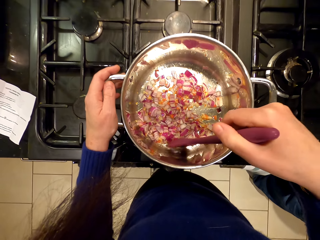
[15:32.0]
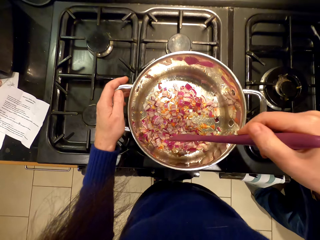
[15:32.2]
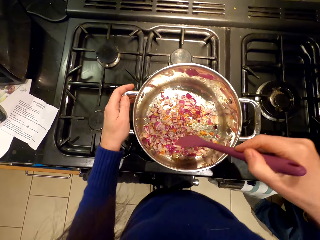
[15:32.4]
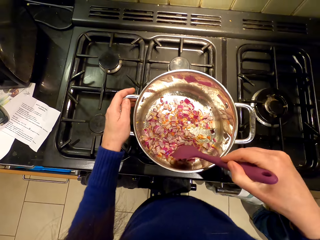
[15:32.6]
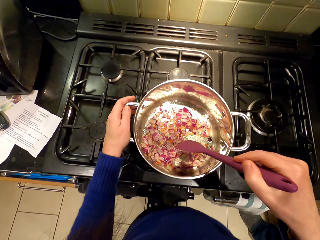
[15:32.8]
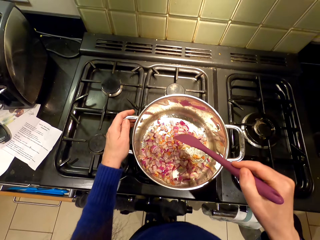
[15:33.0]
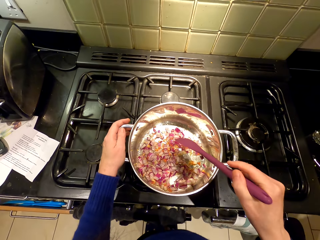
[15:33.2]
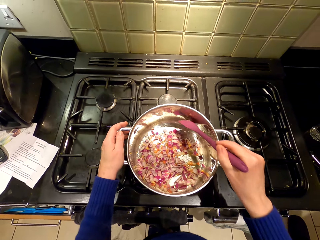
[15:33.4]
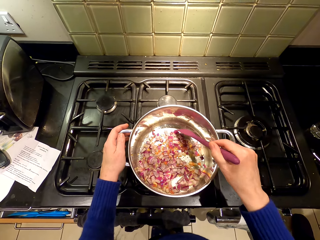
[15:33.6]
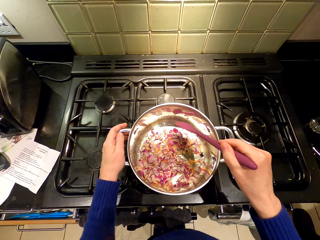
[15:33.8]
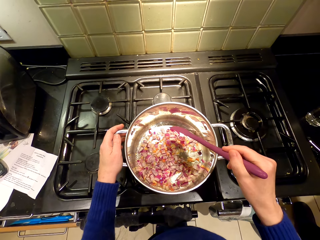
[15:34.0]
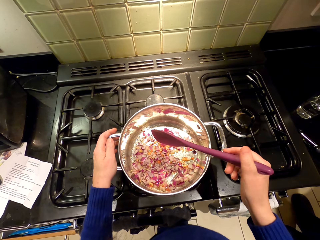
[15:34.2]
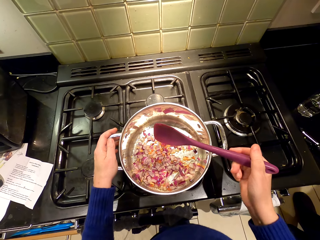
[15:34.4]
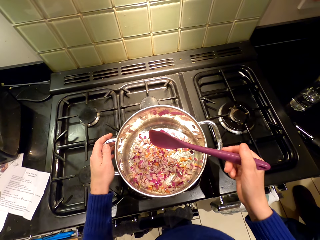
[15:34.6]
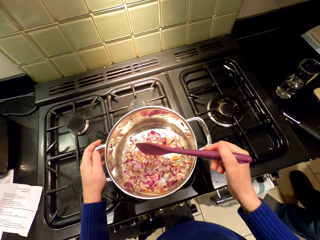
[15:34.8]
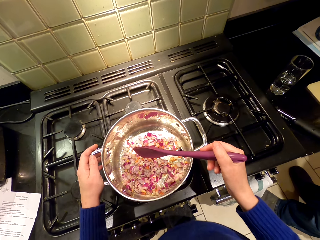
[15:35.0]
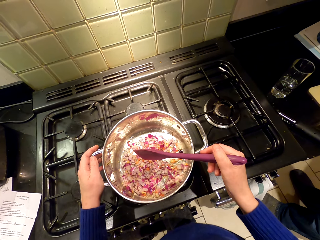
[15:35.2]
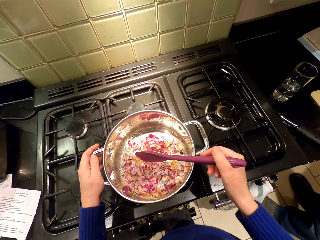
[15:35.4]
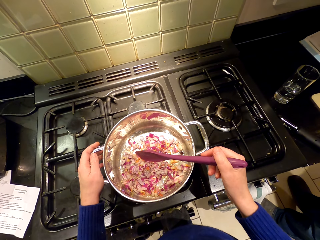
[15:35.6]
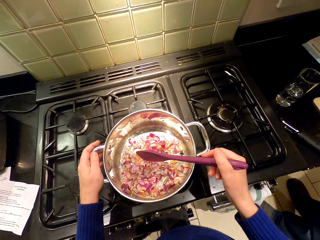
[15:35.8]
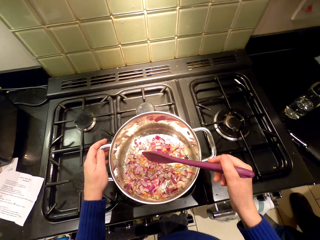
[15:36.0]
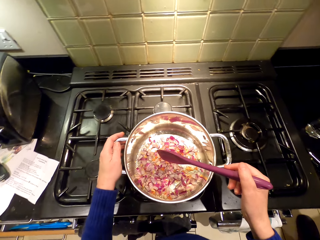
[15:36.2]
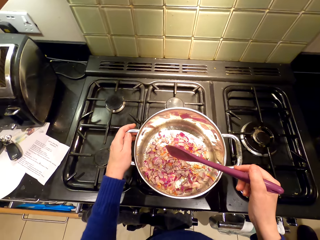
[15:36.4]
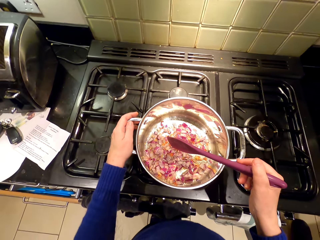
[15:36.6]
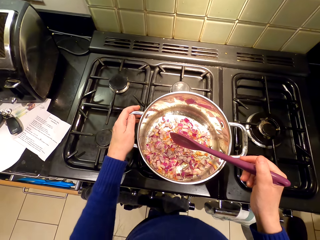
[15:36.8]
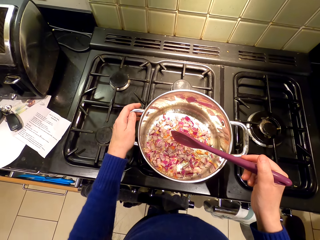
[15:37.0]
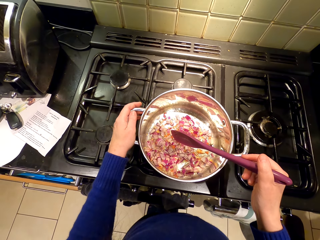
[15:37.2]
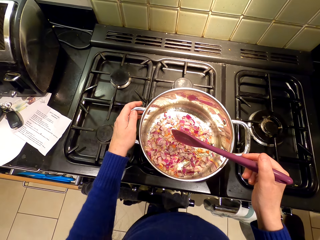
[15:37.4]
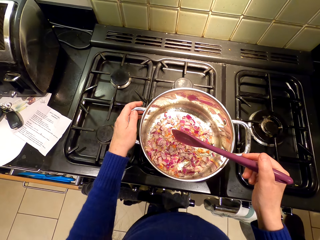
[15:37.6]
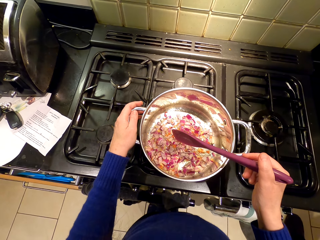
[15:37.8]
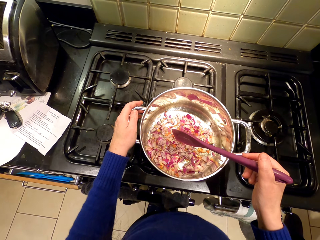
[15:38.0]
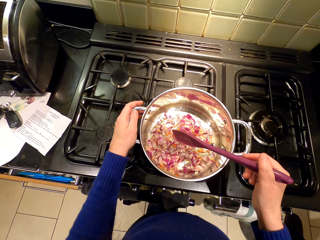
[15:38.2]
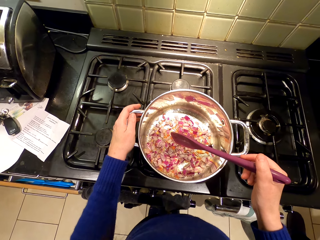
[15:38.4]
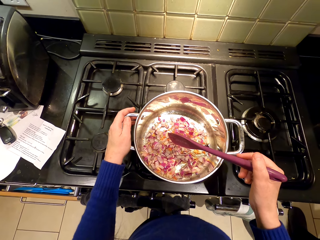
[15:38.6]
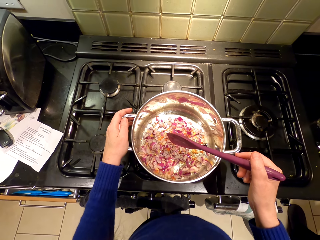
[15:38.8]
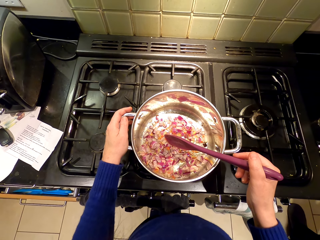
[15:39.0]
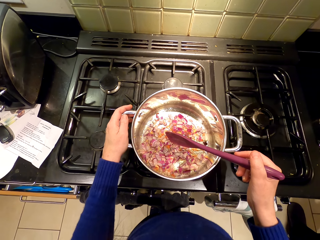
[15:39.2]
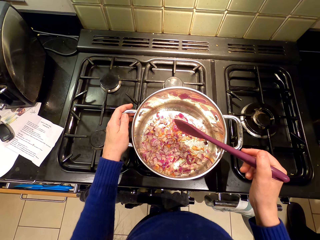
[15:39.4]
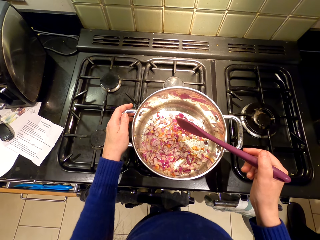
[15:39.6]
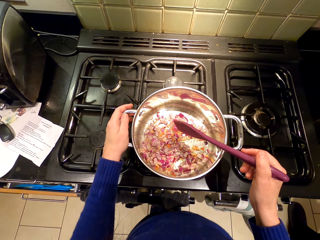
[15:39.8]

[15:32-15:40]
The camera wearer stares at the cooking pot.

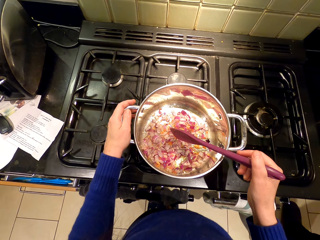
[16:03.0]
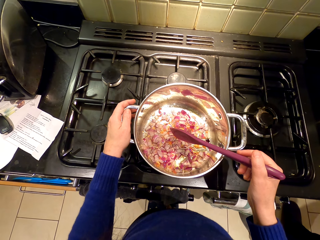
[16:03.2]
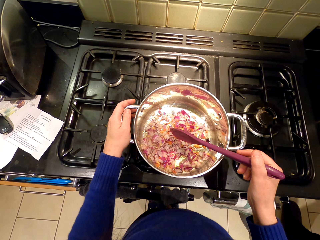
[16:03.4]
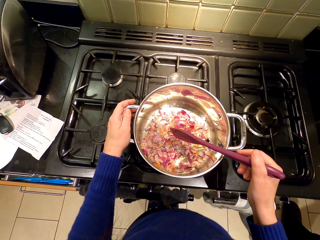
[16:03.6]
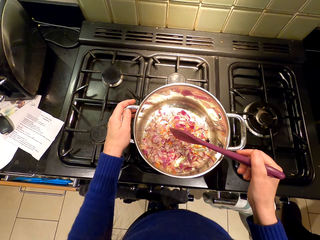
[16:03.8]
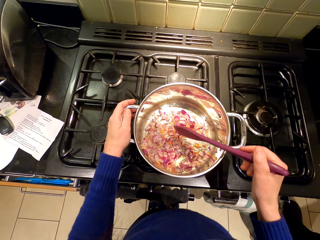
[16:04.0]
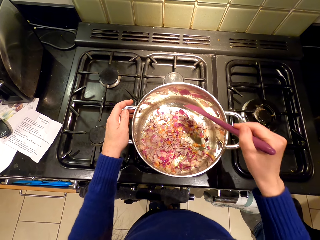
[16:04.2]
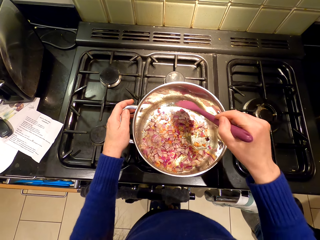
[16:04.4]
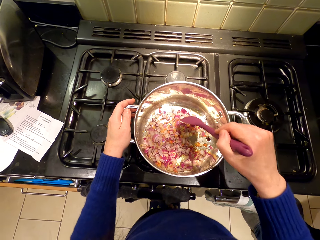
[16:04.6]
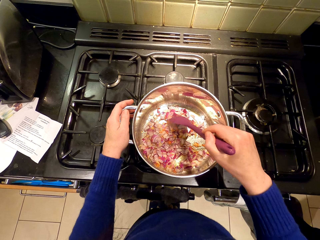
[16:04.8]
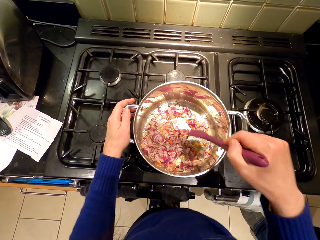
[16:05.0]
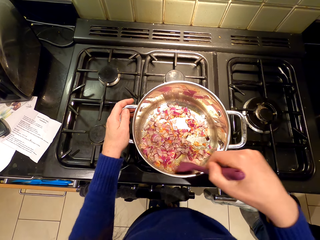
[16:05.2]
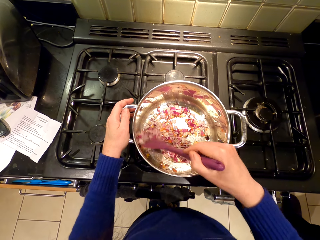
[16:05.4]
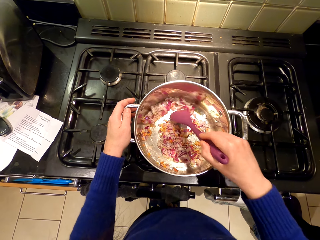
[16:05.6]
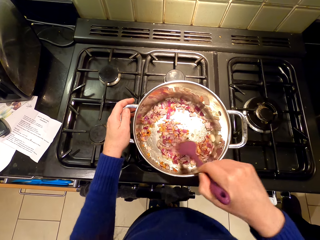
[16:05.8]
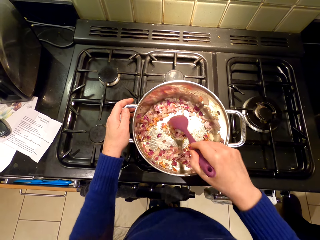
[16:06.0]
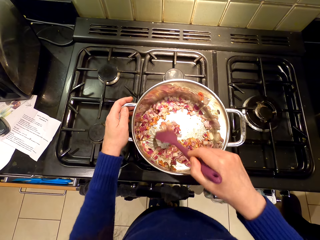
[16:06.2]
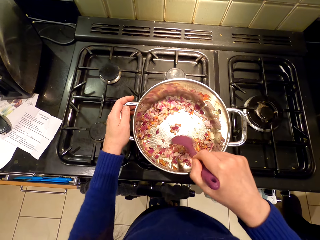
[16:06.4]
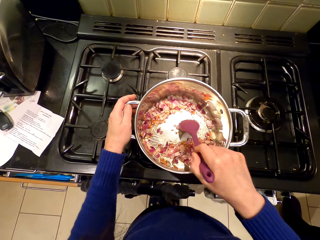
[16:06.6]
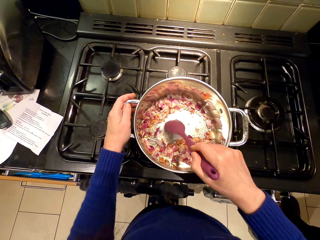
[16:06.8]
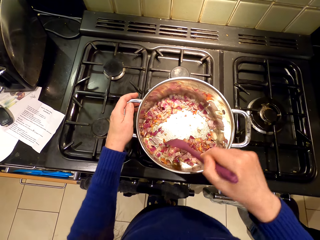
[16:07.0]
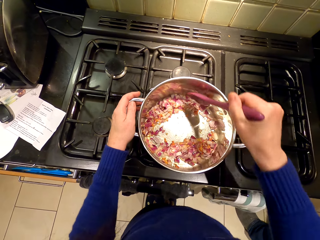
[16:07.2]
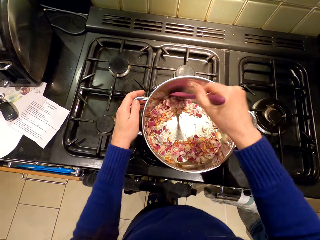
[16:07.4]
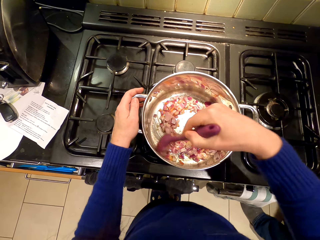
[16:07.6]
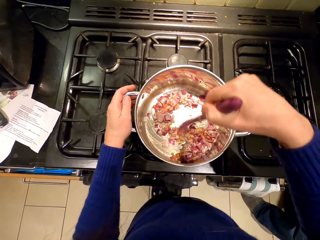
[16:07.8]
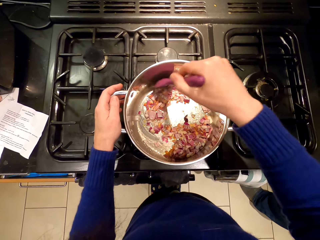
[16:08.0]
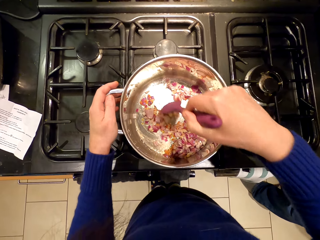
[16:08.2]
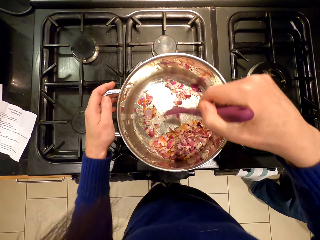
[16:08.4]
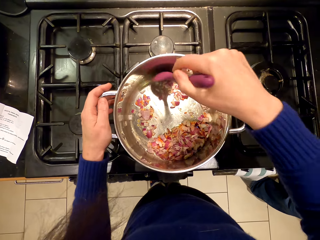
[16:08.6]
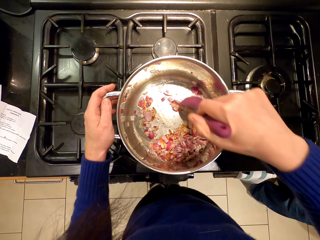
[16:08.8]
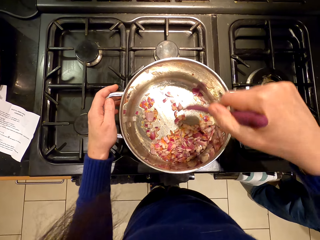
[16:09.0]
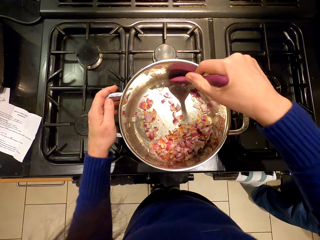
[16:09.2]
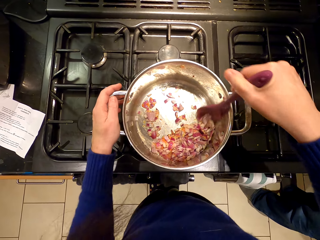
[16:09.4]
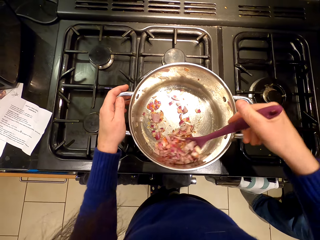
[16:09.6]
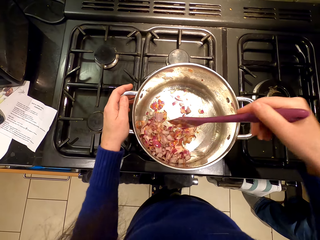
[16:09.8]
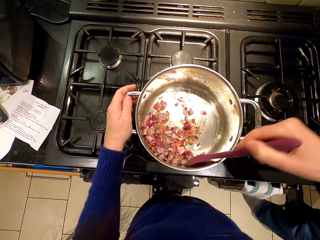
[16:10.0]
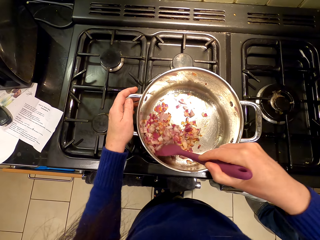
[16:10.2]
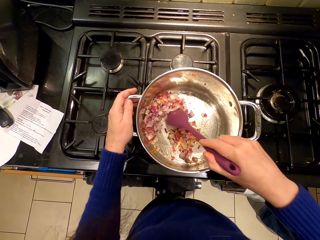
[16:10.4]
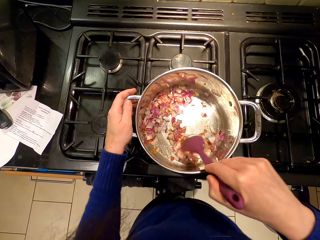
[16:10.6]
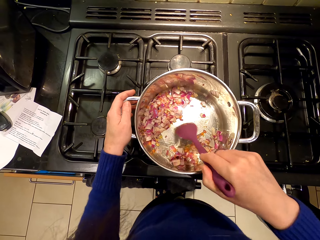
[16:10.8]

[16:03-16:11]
The camera wearer stirs the onions.

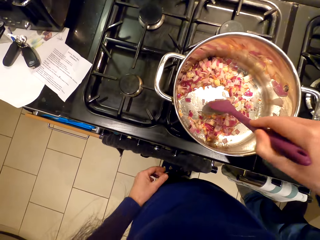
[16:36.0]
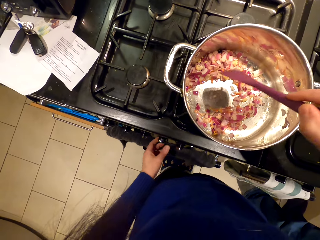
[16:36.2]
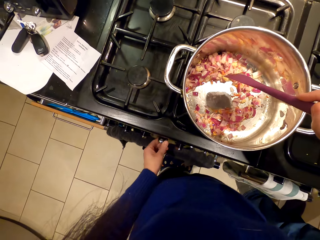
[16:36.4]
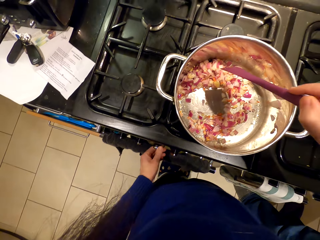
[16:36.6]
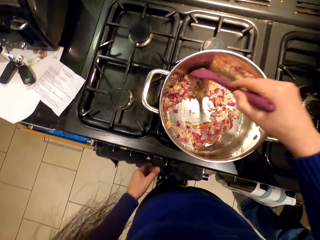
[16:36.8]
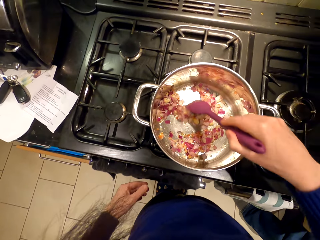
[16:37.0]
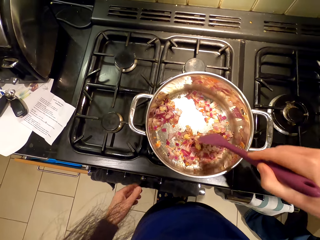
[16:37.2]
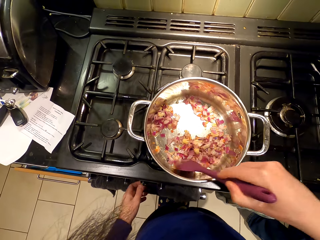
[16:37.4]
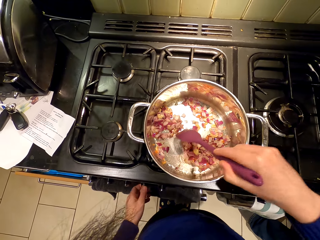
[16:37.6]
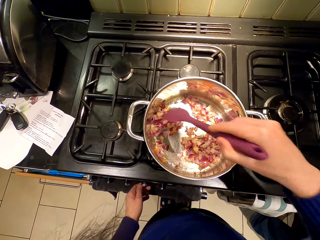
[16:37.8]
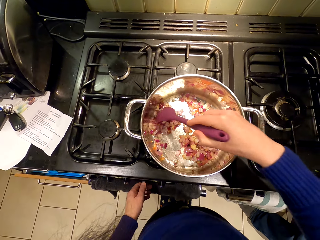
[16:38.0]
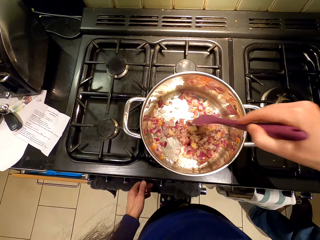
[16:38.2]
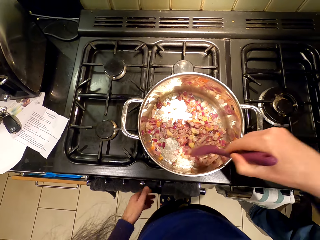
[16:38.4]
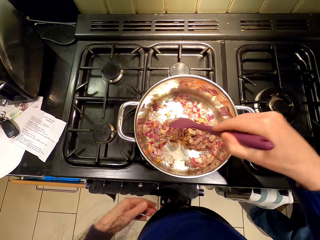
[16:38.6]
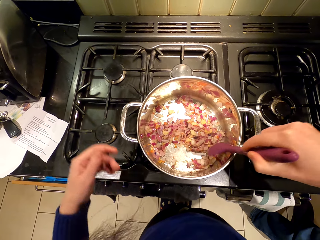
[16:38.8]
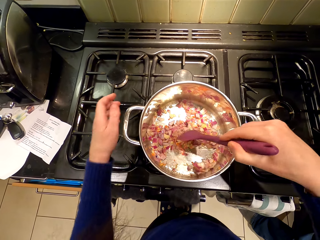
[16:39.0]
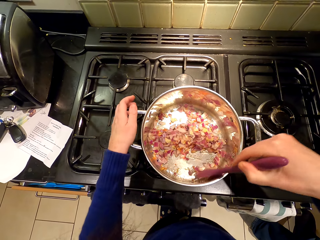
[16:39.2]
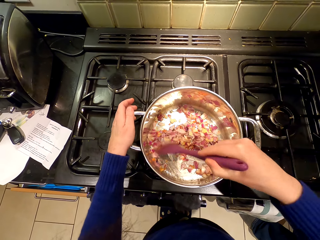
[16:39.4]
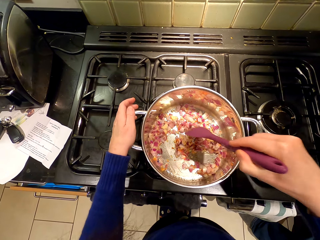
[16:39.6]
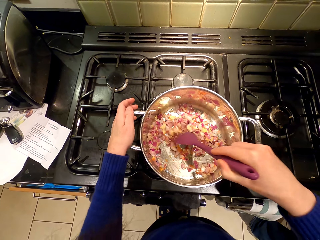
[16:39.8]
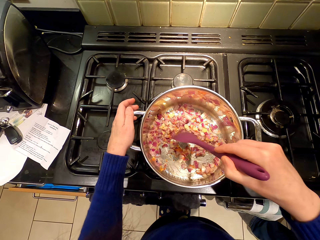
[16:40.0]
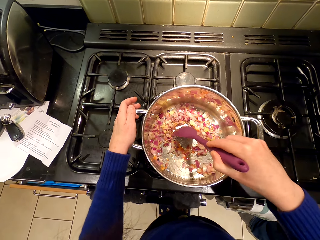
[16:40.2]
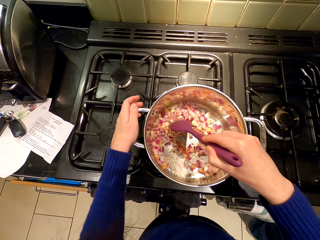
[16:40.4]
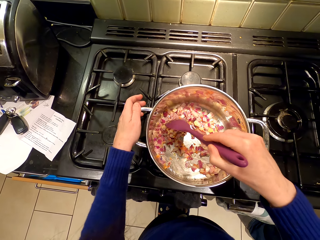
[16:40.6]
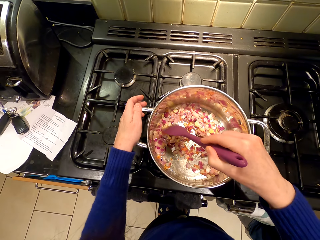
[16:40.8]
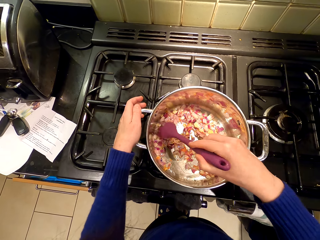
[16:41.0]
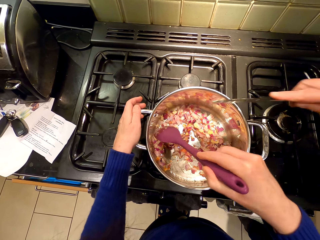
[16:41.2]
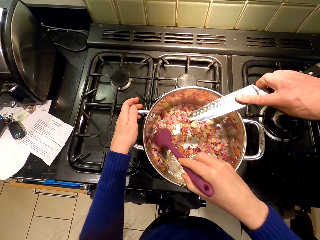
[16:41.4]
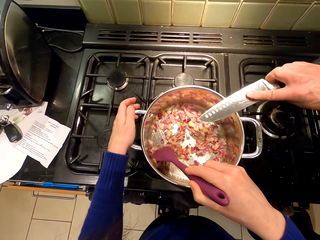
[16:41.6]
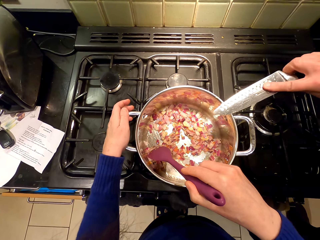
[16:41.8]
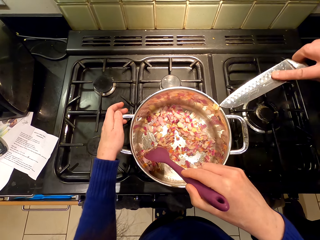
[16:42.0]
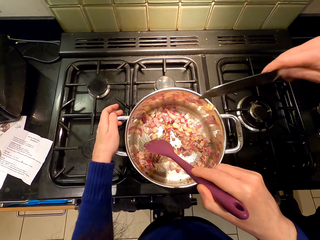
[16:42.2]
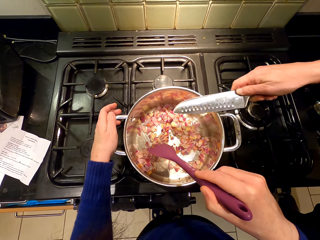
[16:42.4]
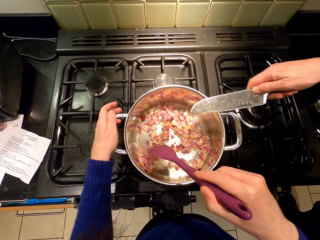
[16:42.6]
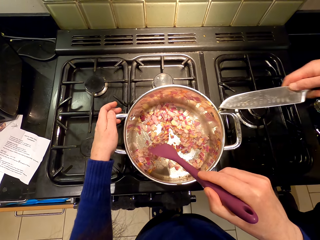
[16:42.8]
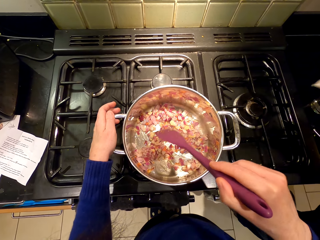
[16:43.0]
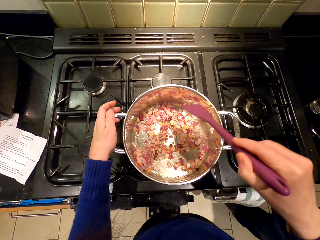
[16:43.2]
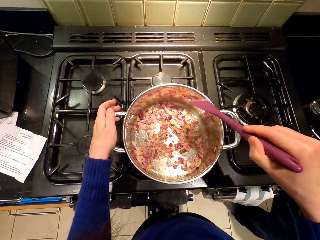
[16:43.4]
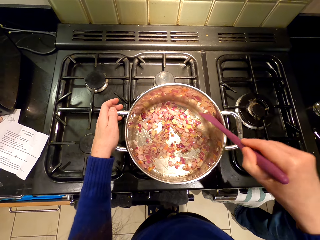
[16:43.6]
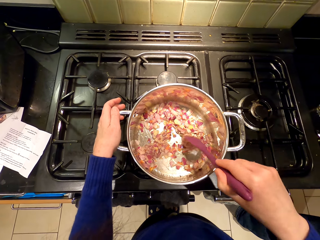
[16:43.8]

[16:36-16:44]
The camera wearer operates the stove. They stir the onions. A person puts garlic in the cooking pot. The person wipes the knife on the cooking pot. The camera wearer stares at the onions.
